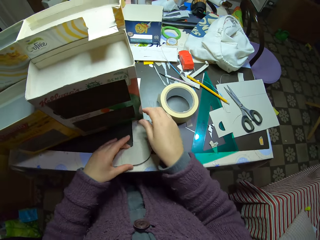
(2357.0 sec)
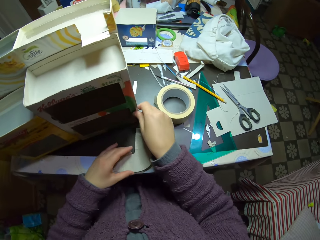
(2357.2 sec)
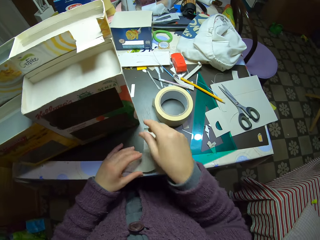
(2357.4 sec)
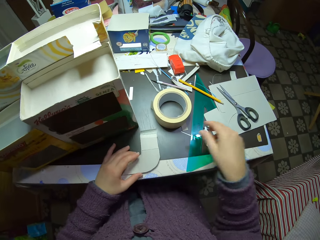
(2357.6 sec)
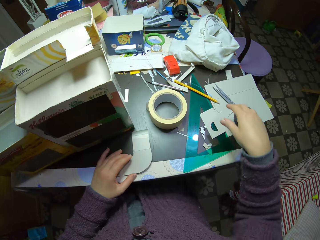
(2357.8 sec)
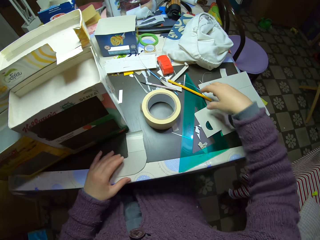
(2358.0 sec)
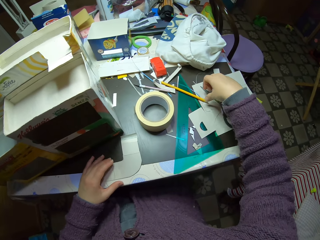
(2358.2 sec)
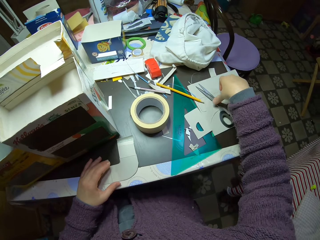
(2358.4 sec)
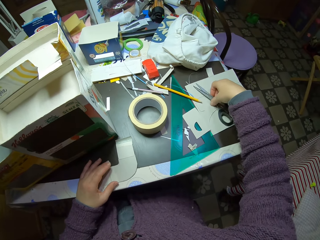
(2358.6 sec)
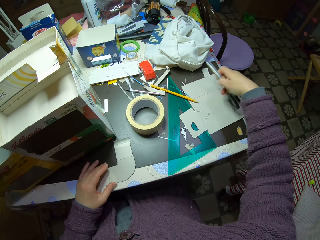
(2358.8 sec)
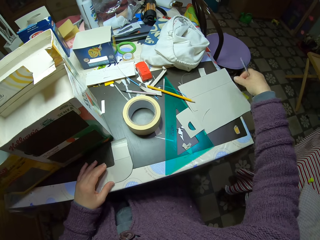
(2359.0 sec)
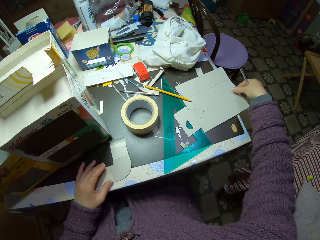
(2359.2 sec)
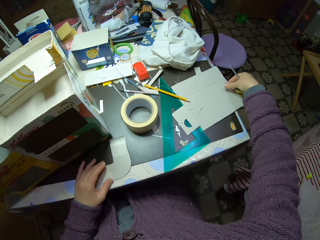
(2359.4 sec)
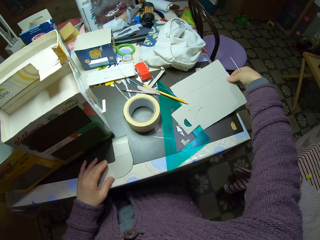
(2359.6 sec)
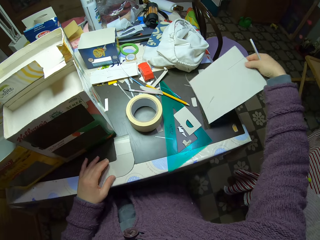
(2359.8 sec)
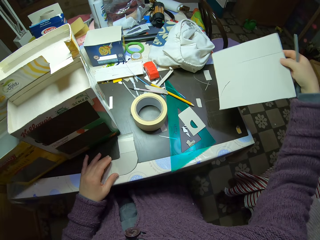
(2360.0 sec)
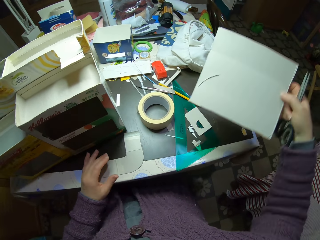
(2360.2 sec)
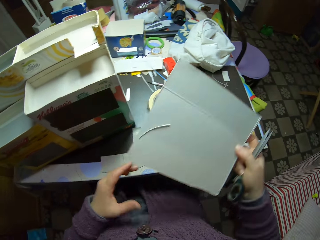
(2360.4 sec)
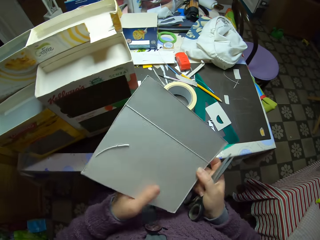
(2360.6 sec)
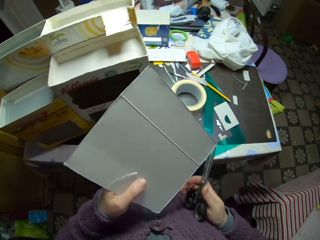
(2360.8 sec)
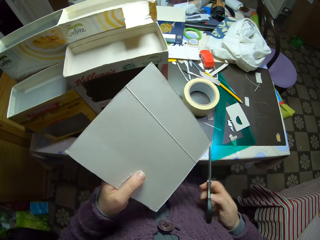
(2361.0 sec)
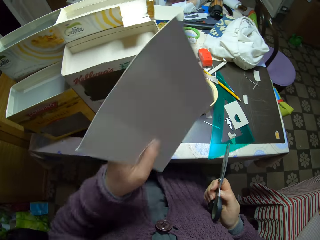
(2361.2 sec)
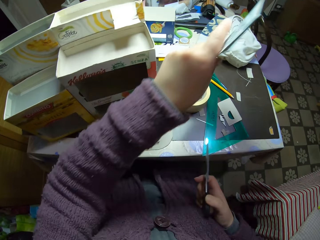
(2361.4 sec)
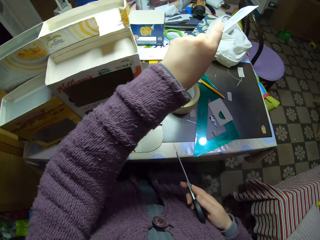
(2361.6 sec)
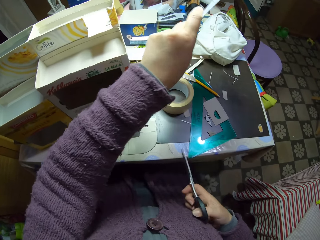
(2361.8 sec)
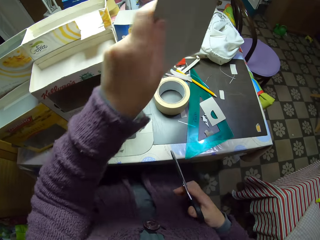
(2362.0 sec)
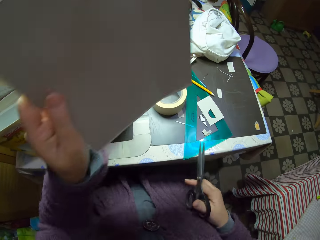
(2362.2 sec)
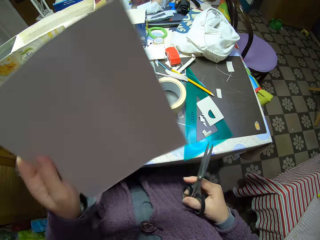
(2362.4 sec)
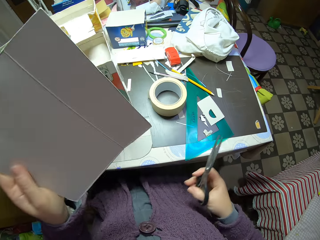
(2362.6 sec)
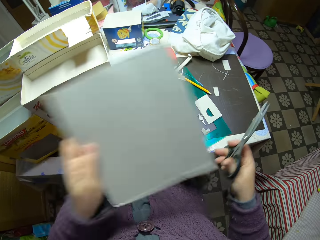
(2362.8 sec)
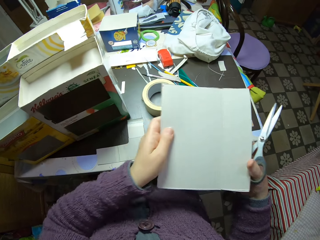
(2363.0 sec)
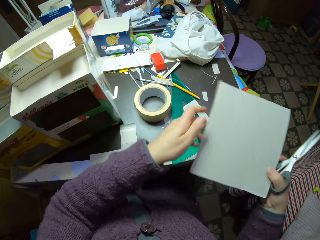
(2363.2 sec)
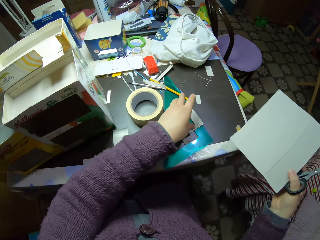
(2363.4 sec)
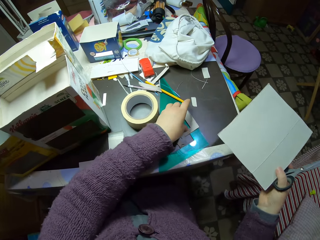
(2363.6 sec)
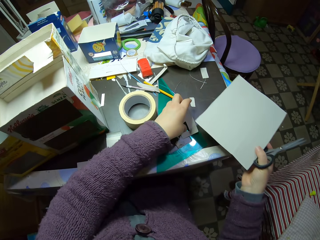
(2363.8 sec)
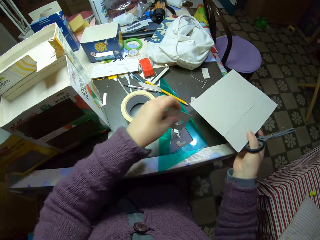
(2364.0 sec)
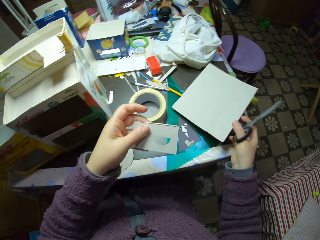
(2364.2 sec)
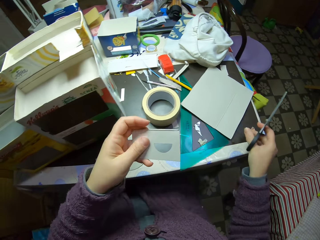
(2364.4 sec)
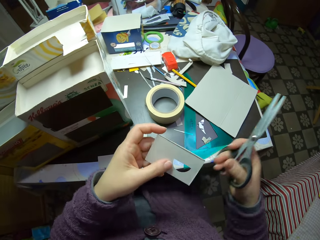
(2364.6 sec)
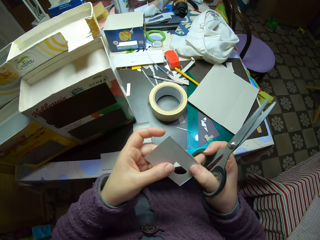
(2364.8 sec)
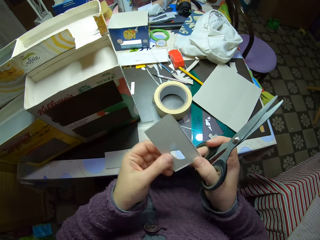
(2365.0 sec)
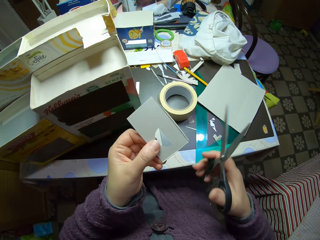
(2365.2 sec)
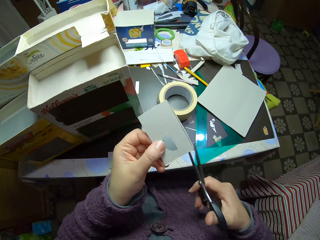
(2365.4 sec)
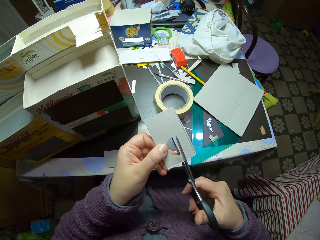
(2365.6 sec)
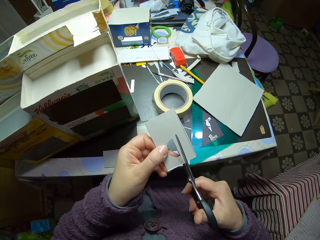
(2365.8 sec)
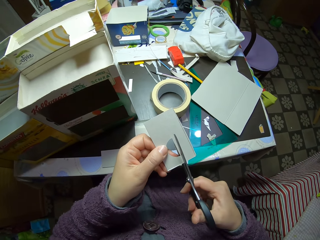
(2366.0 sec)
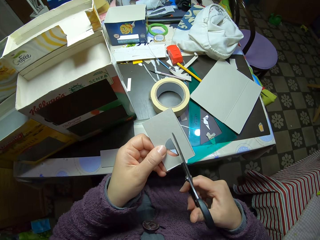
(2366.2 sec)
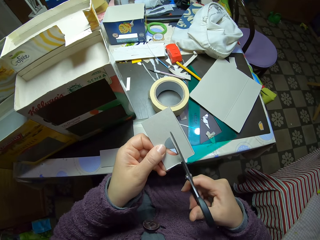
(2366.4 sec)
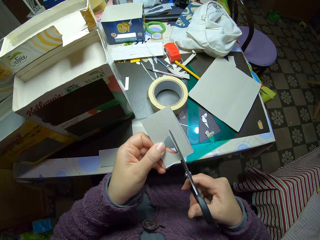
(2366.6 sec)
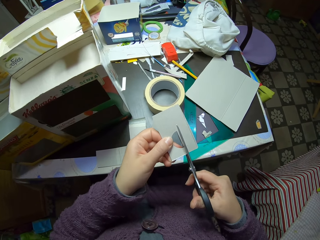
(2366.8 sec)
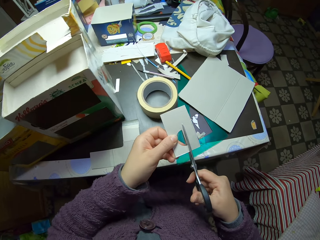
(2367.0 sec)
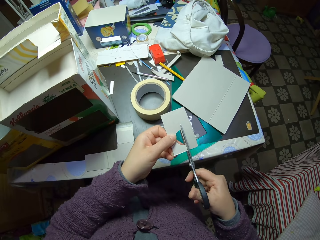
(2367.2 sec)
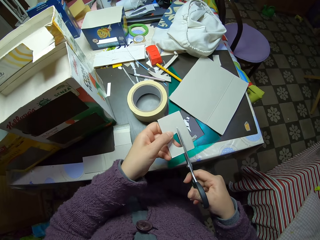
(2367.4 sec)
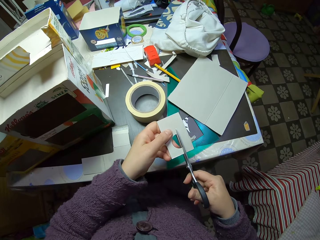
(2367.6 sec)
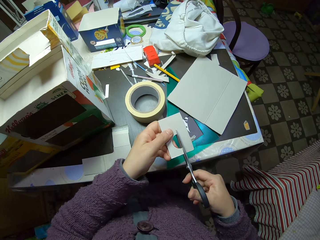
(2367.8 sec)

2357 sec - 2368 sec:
The camera wearer touches the base of the carton mould on the table. They pick the scissors from the table. They pick another paper from the table. They pick another small piece of paper from the table. They drop the previous piece of paper on the table. They cut the paper with the scissors.

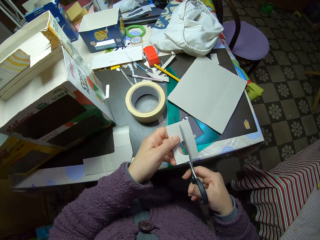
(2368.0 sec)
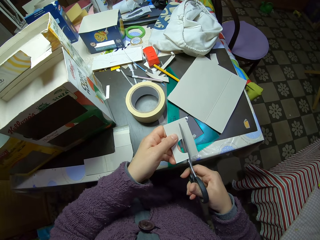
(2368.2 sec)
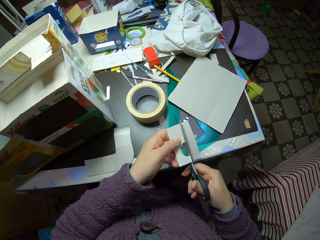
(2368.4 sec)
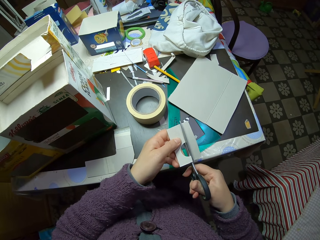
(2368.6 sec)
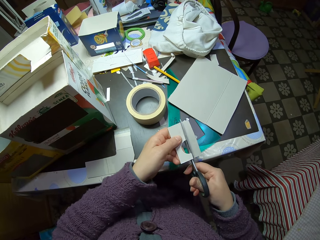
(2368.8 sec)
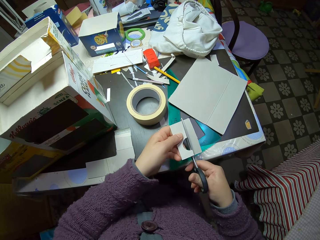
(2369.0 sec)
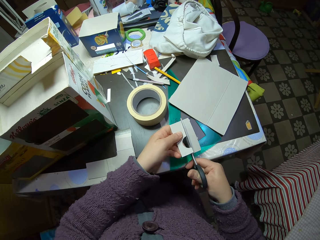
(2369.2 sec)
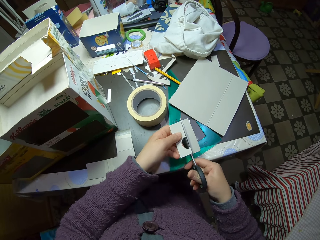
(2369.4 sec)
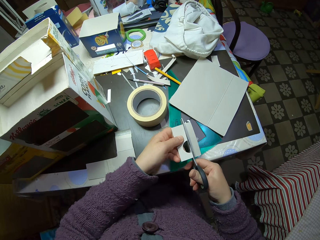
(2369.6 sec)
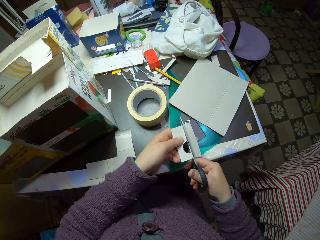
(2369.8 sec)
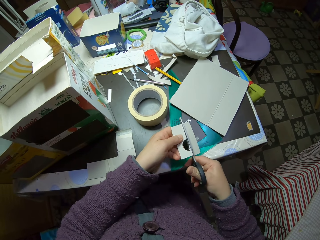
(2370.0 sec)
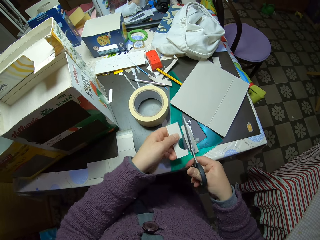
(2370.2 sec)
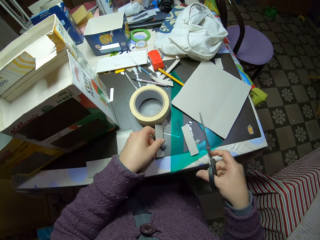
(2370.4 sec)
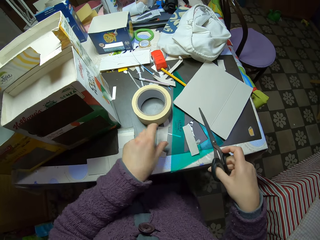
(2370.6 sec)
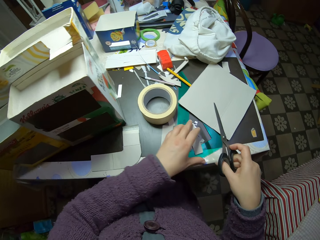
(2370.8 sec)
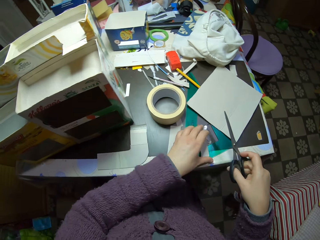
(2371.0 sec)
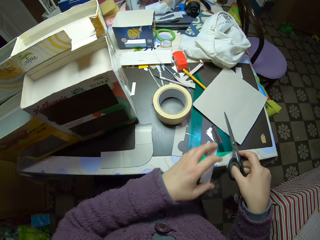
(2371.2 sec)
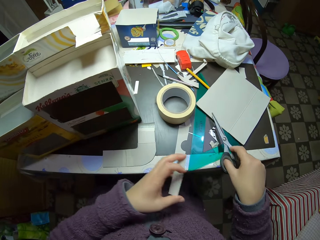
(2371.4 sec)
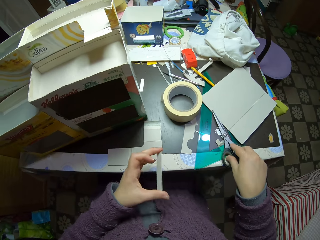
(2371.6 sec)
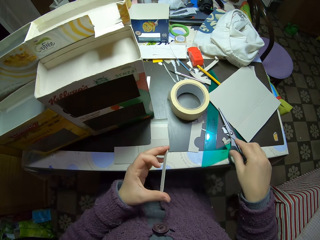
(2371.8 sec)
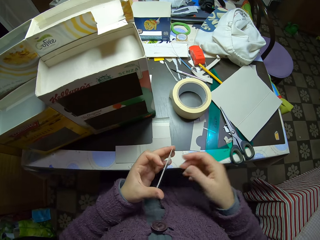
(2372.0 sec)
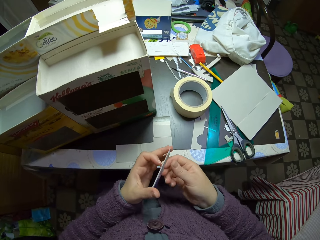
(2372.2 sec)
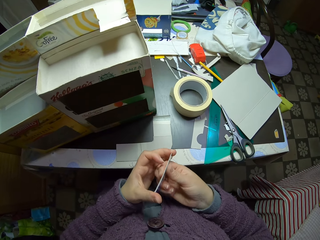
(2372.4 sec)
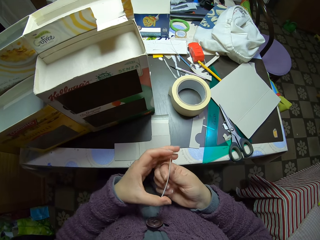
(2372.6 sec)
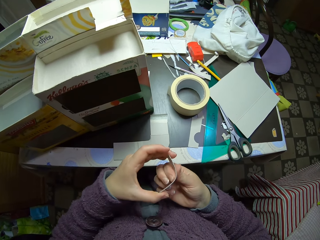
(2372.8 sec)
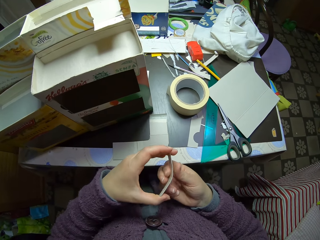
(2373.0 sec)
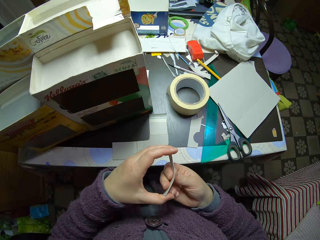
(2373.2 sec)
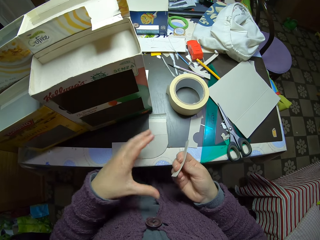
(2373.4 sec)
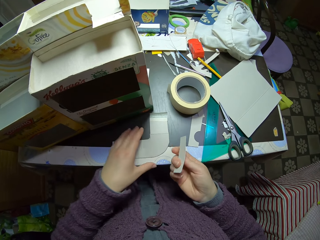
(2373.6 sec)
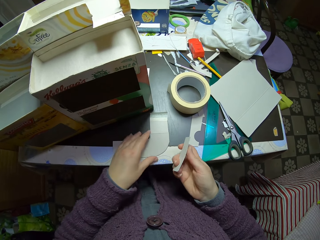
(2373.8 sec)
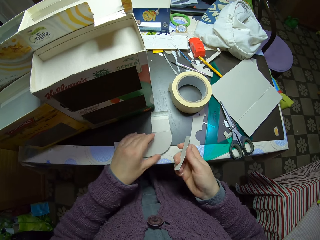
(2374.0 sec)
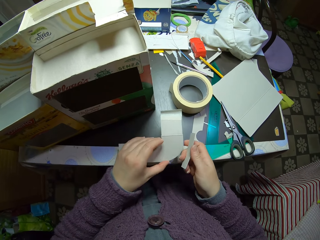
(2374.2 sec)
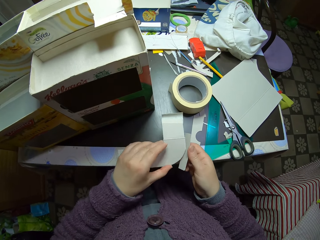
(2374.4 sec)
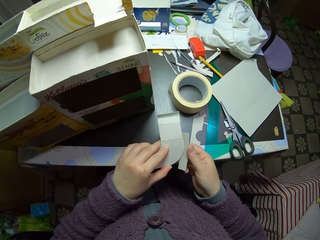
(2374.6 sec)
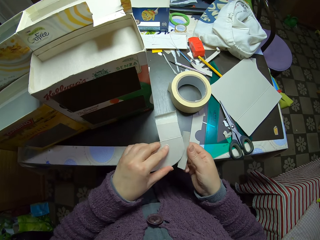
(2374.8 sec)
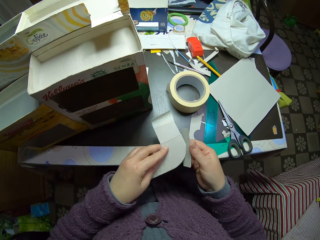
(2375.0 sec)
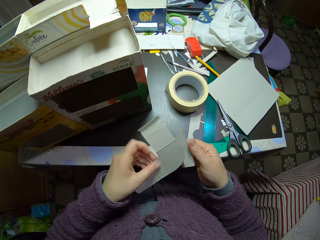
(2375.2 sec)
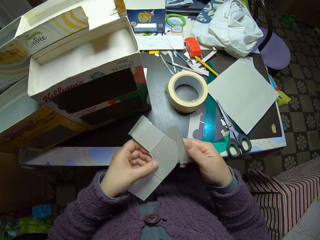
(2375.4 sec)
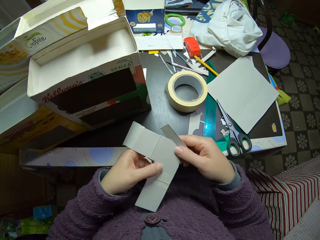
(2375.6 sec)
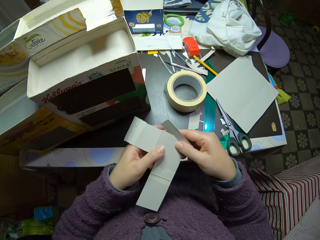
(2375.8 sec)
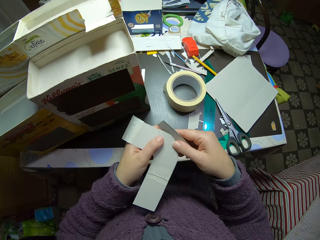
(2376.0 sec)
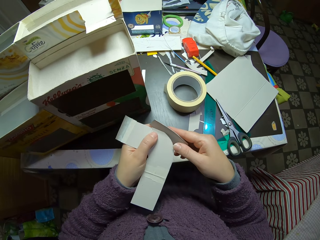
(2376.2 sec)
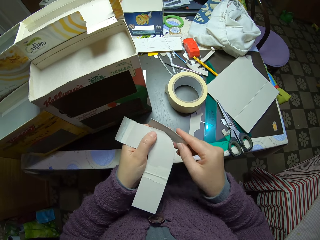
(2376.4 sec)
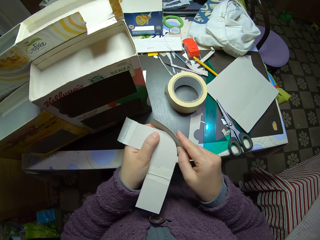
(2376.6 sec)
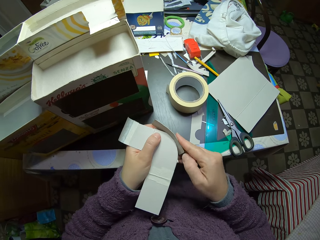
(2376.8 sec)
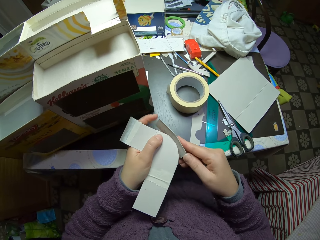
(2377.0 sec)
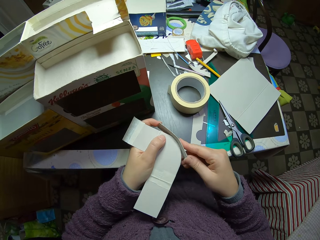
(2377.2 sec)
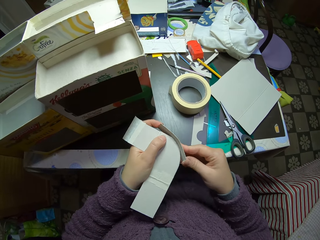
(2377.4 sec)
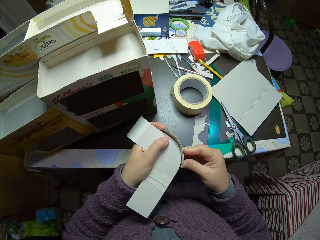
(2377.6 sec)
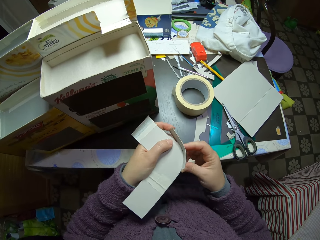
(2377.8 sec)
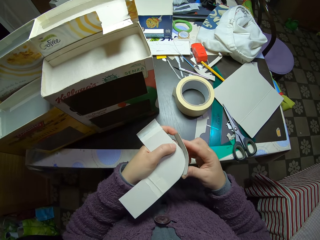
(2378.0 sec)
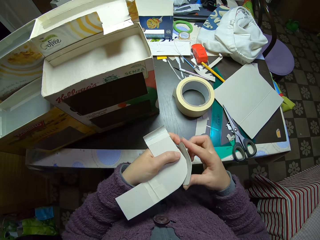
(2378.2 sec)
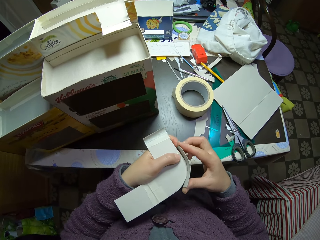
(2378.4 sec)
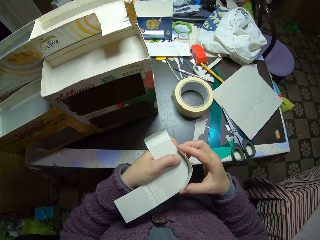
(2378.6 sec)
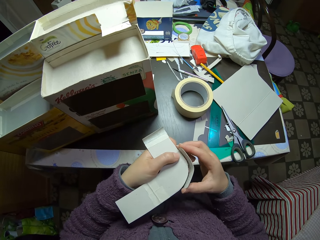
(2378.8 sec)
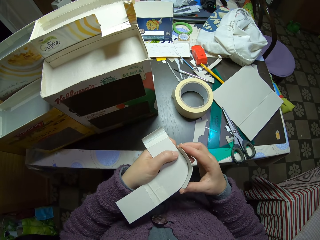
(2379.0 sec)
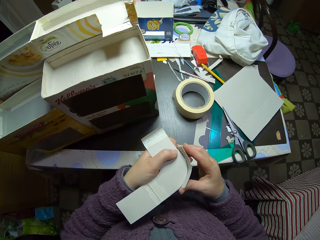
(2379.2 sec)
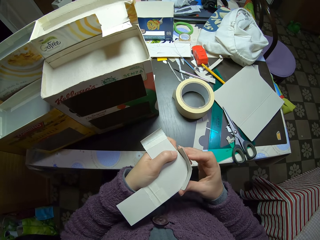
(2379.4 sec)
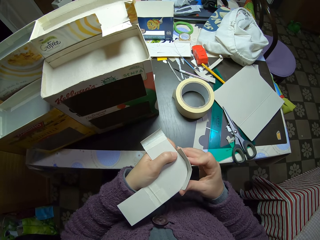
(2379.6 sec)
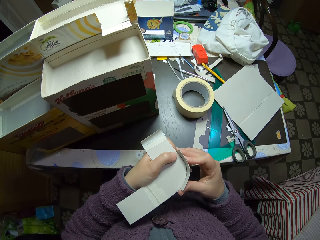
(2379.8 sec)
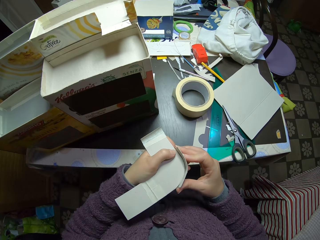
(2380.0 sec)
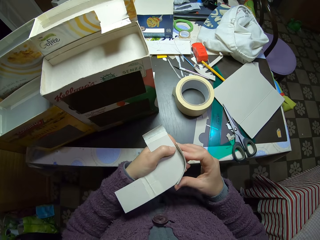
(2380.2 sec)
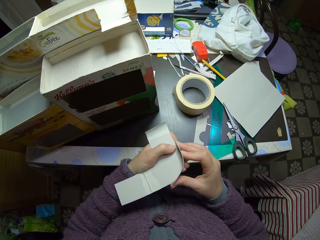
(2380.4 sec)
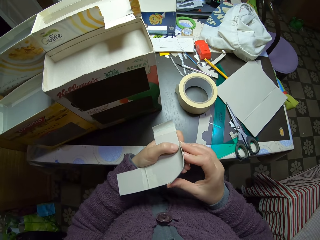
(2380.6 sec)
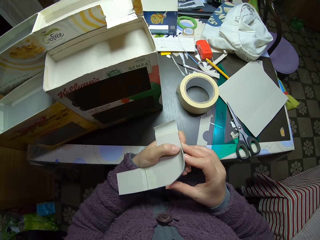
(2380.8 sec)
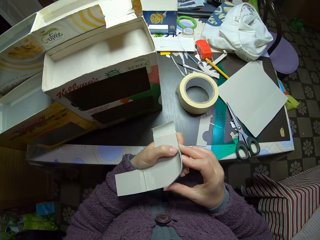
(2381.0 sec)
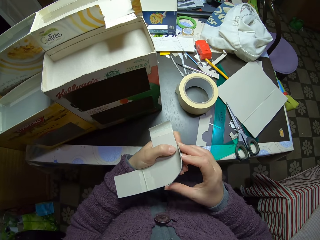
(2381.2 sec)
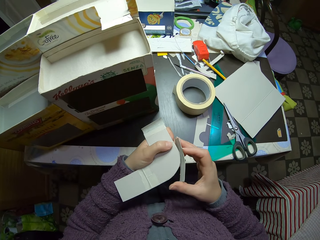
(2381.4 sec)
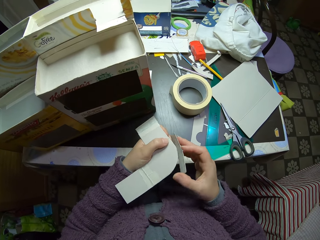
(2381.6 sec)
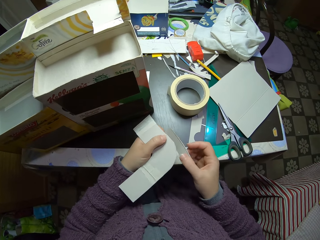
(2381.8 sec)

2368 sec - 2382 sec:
The camera wearer drops the cut paper on the table. They pick a small piece of cut paper from the table and drop the scissors on the table. They bend the piece of paper. They pick the very initial piece of paper they were working on. They fix the paperboards. They bend the cut piece of paper around the initial piece of paper.
